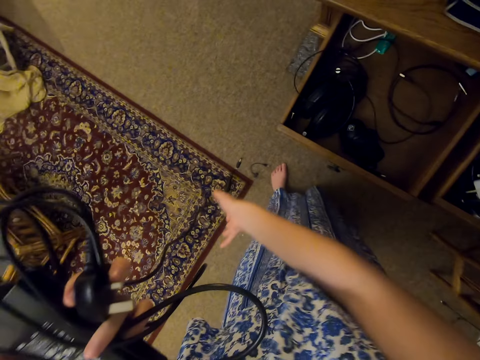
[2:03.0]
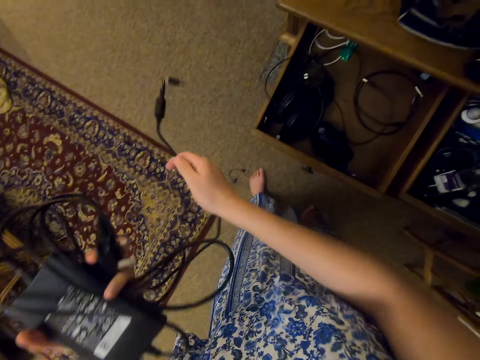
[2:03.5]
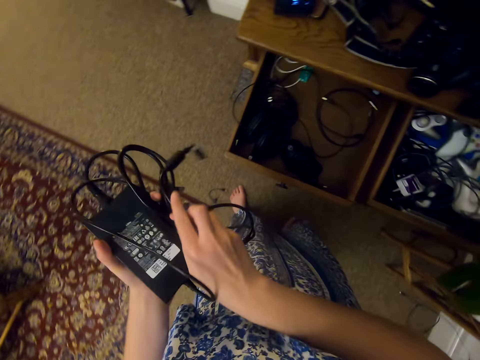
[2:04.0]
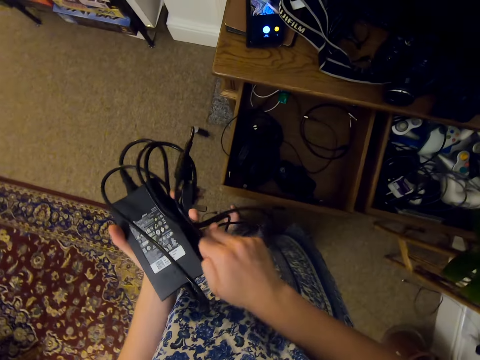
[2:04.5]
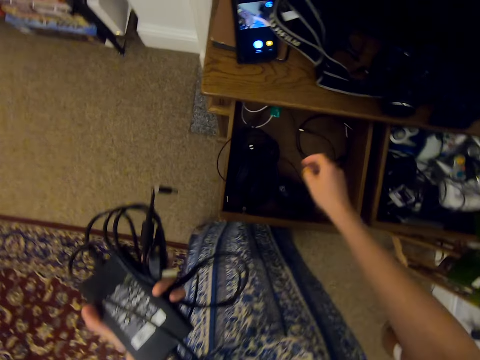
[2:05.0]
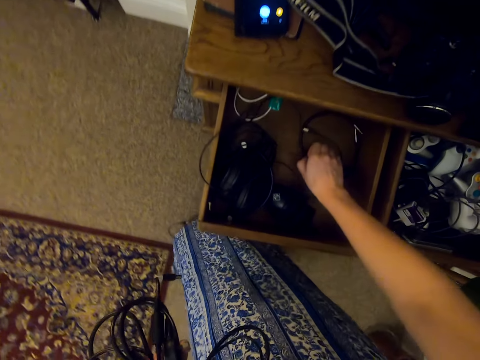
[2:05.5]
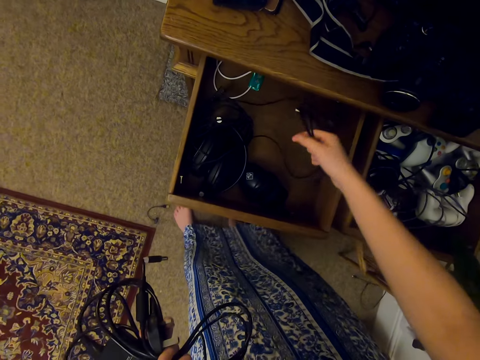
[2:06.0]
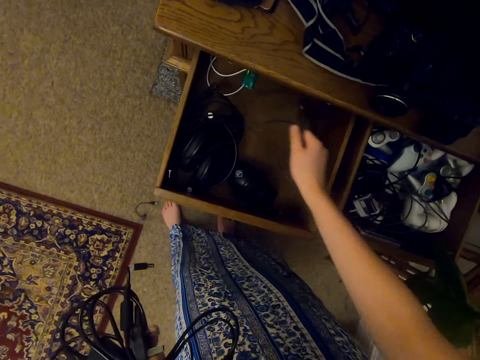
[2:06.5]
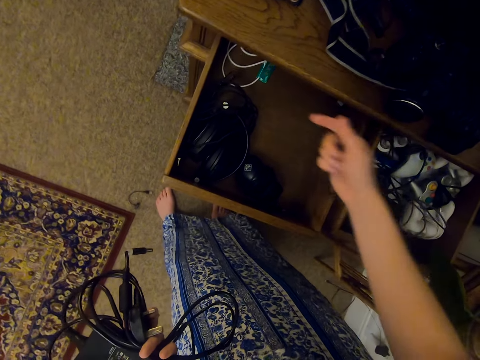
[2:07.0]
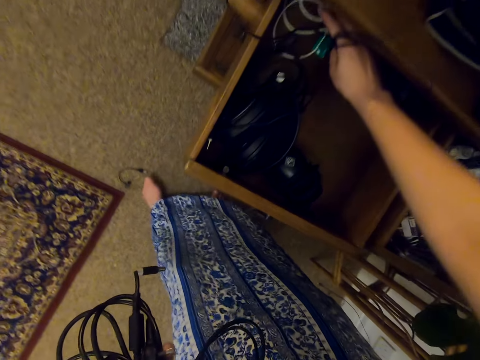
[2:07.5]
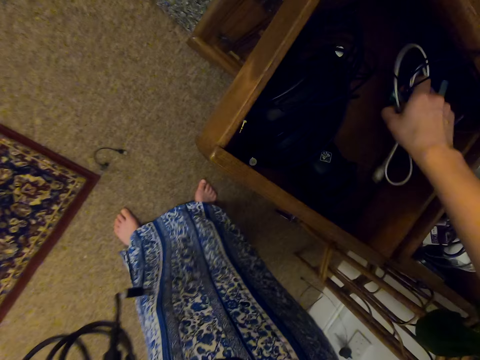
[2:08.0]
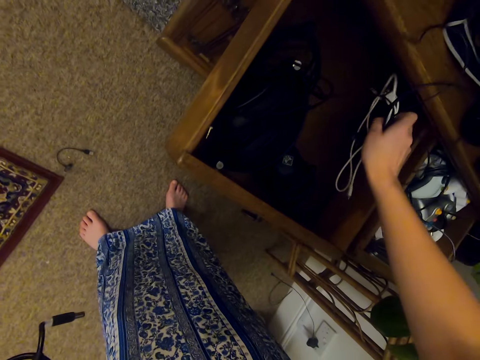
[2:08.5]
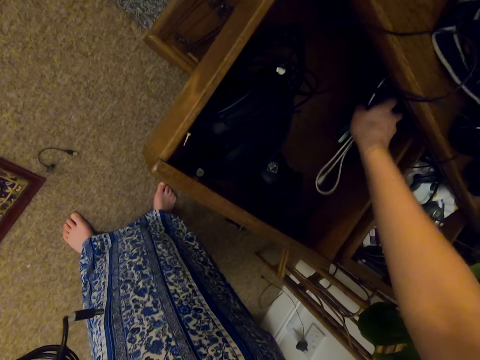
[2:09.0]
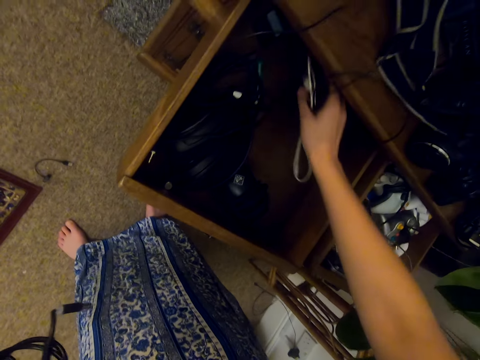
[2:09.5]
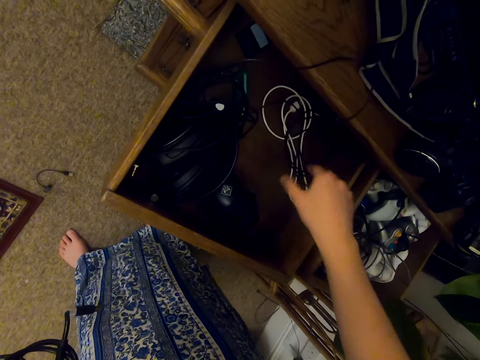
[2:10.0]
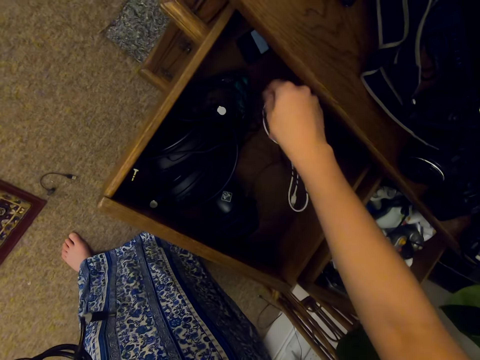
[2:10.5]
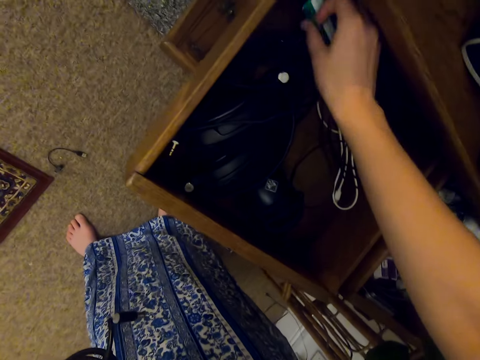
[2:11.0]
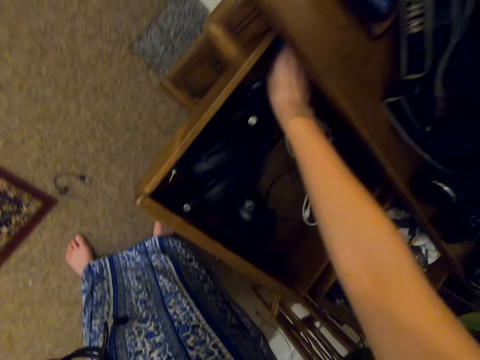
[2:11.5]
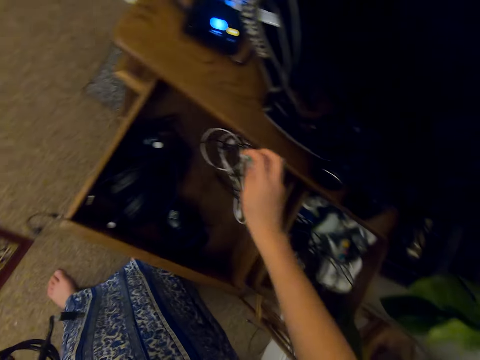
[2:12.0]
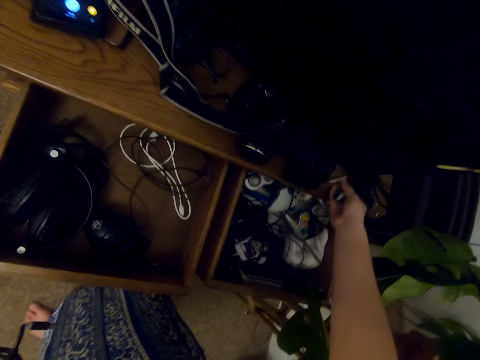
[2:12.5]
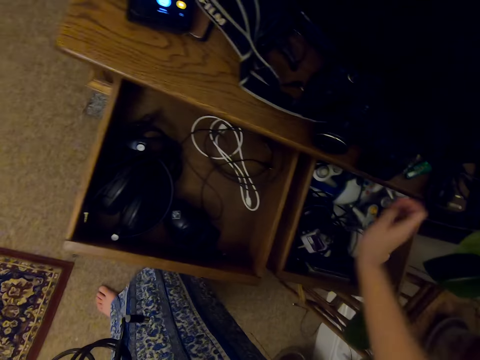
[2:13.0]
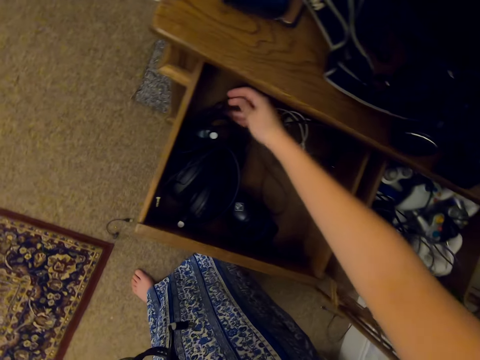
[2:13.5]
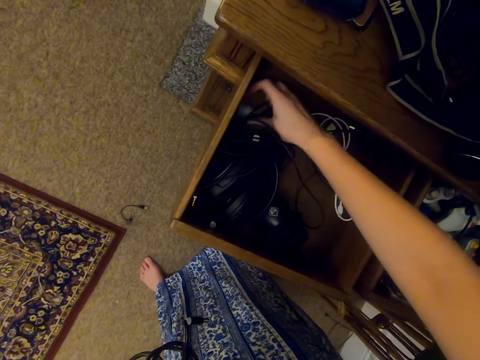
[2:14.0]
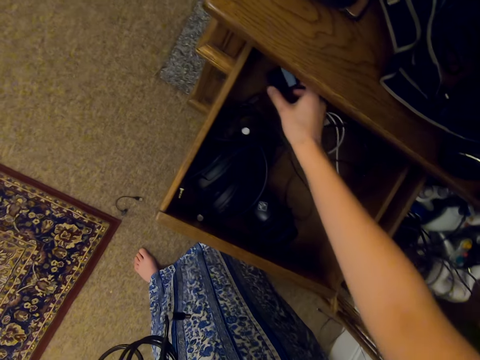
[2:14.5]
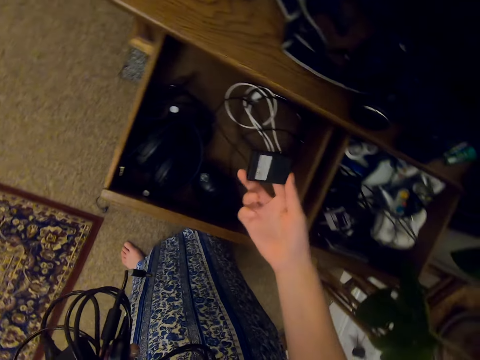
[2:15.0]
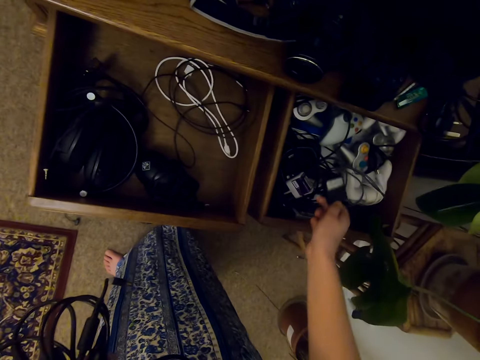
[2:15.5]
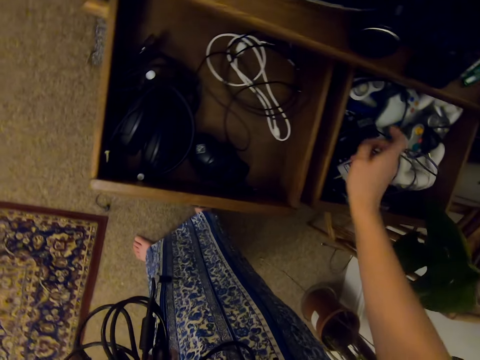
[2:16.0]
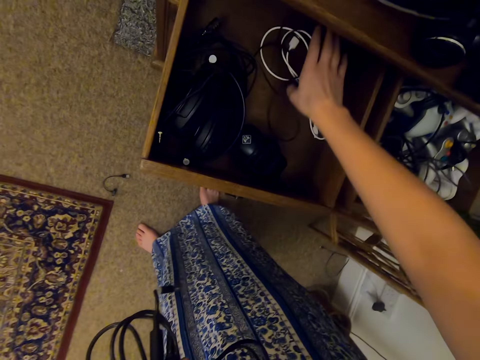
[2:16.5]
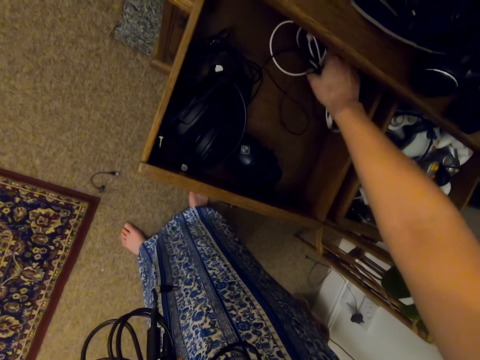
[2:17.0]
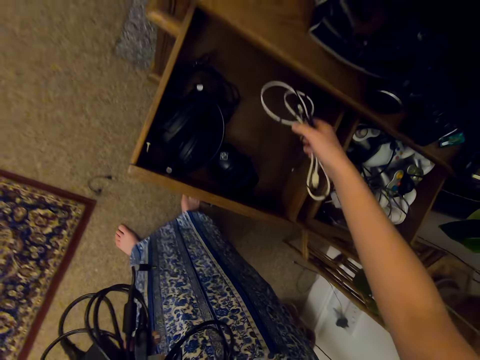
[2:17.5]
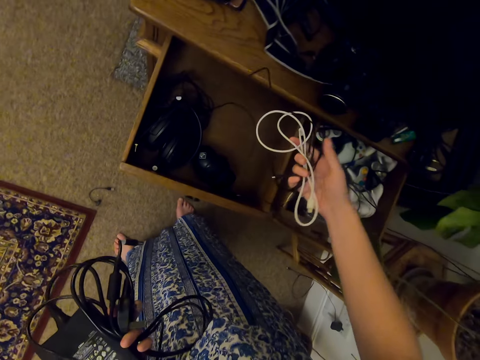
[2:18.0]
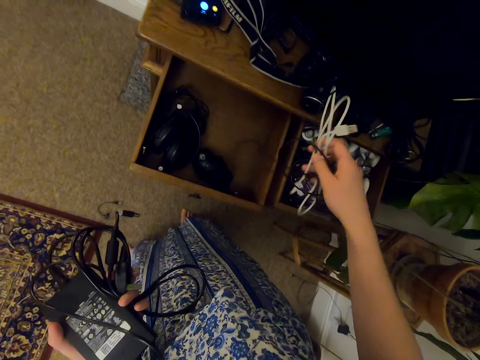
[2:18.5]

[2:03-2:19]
The camera wearer picks up cables. They push the cables aside and put the cables in the drawer. They push the cable. They pick up something and put something on the table. They pick up something and put something in the drawer. They pick up the cables.

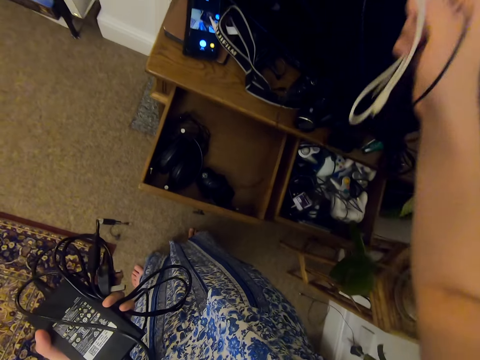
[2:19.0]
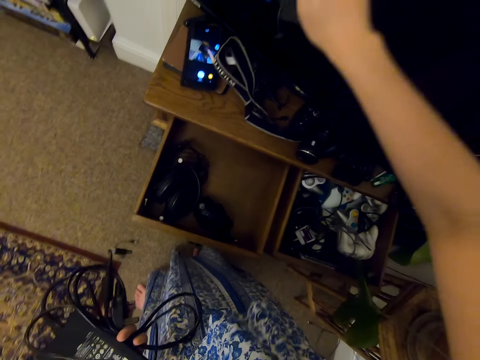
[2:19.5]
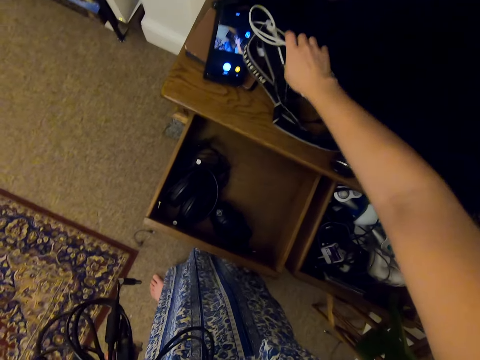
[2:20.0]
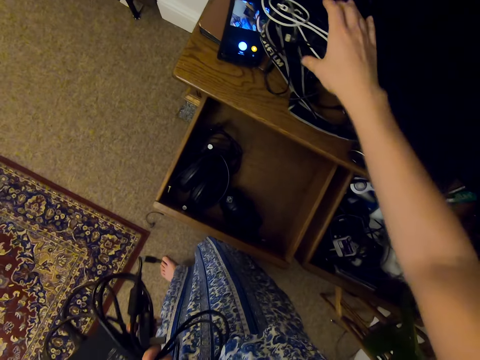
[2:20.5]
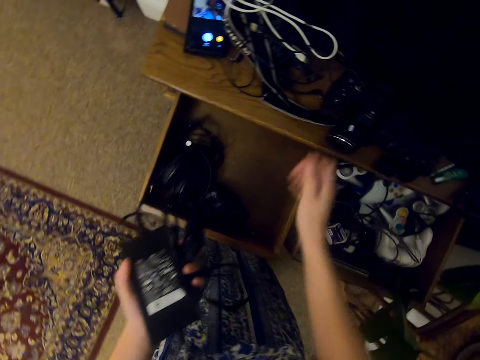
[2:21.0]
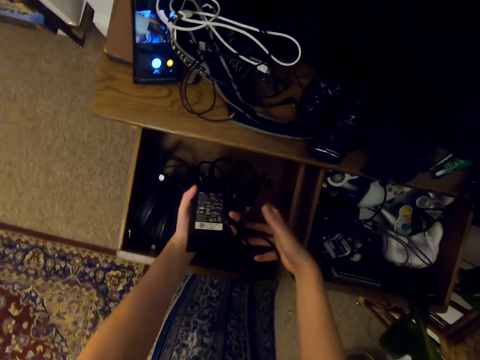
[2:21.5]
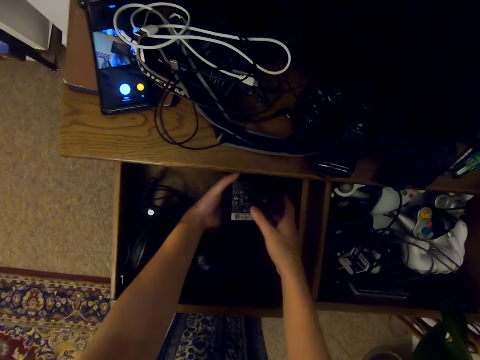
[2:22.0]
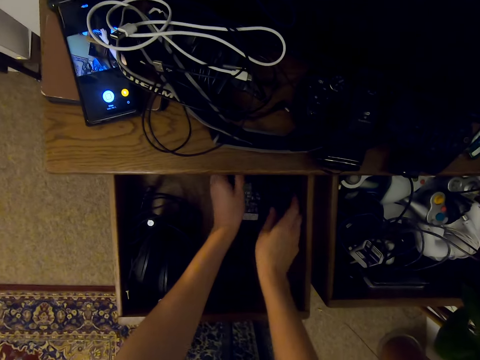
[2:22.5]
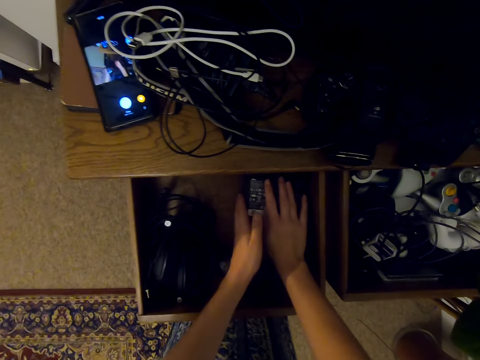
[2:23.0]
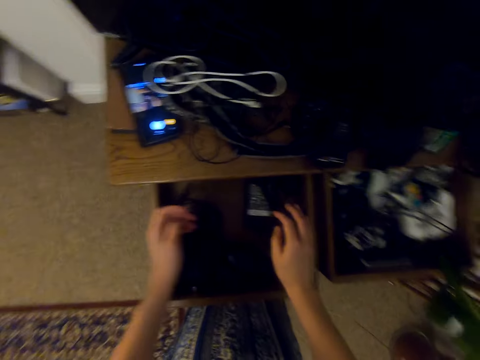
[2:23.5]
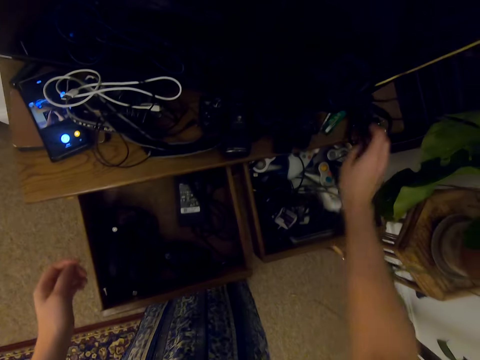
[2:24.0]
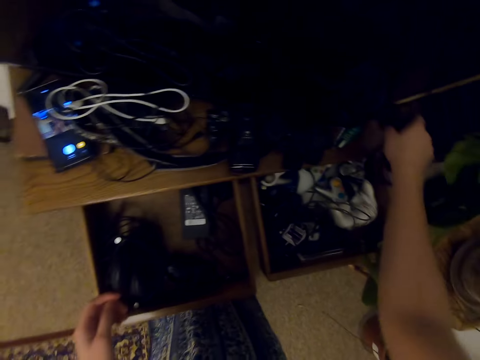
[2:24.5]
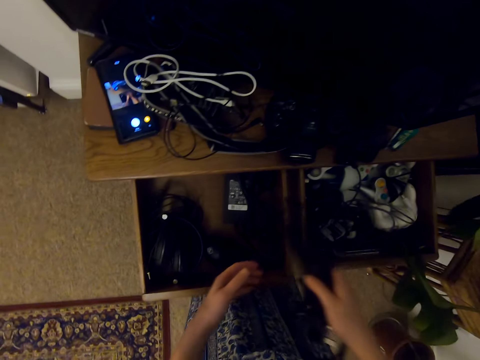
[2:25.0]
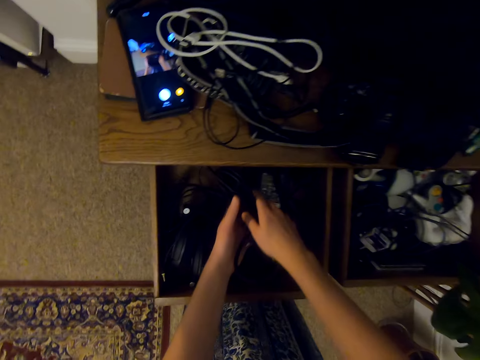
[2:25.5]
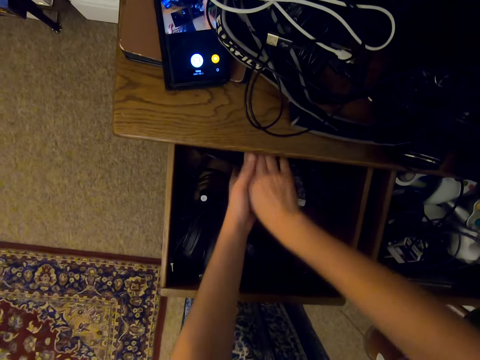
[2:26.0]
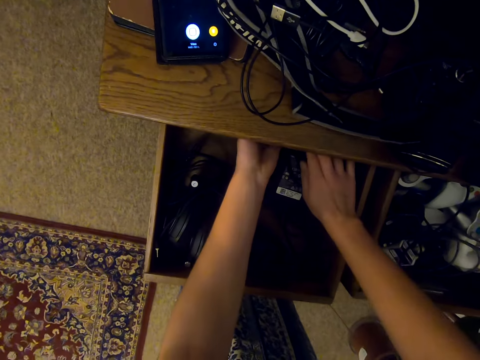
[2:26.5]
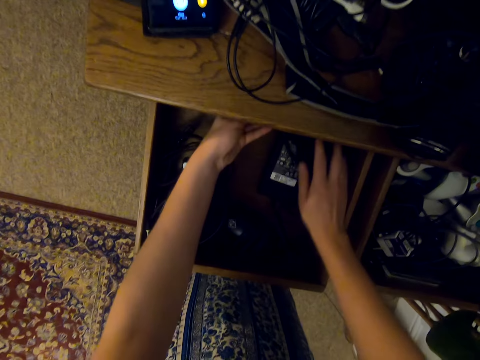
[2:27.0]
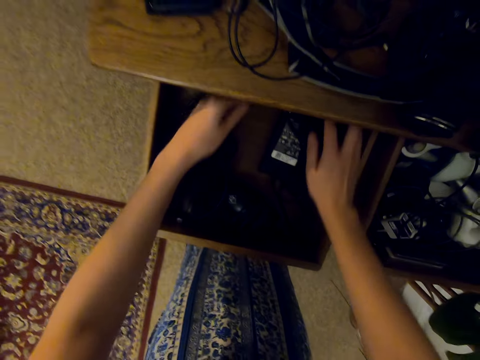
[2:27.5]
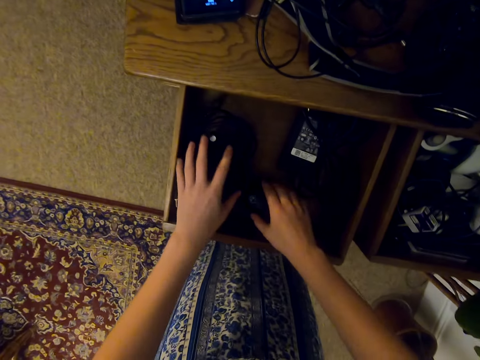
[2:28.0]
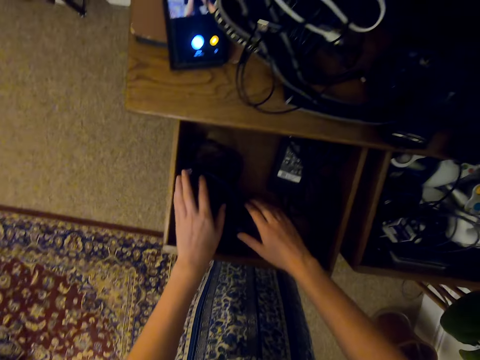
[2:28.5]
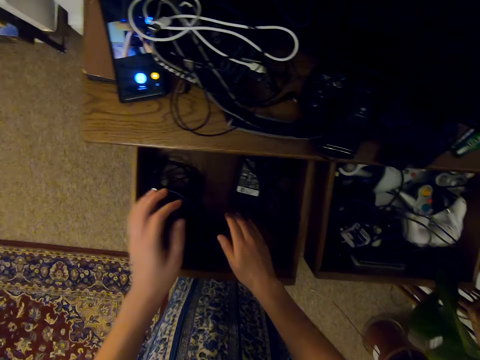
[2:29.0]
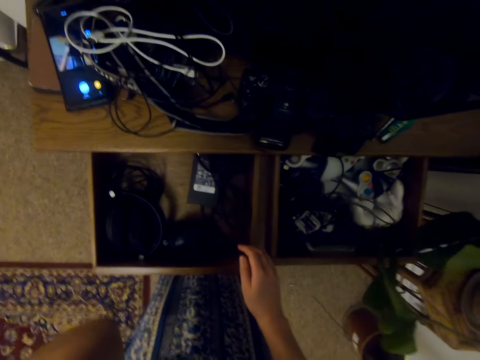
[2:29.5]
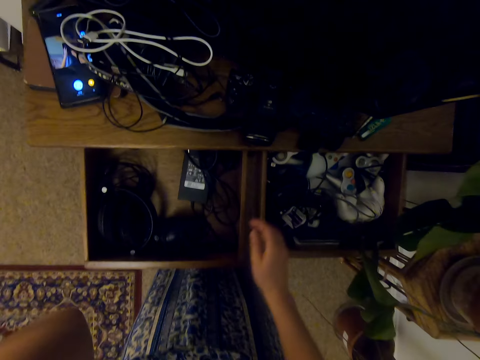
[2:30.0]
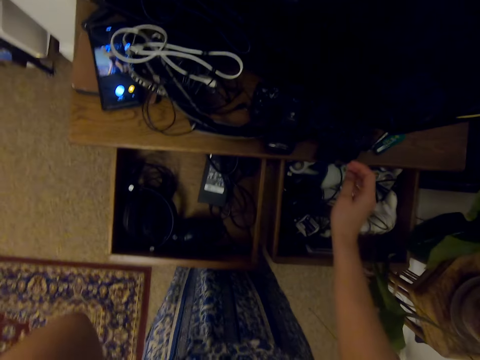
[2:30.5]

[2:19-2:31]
The camera wearer puts cables on the table. They put the charger in the drawer. They pick up a cable and put the cable in the drawer. They are arranging the headphones and chargers back to the drawer.
